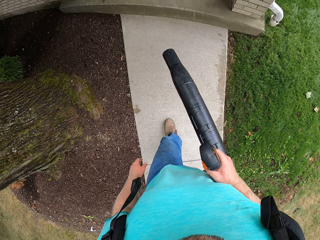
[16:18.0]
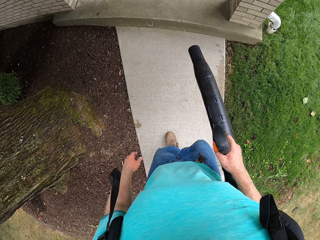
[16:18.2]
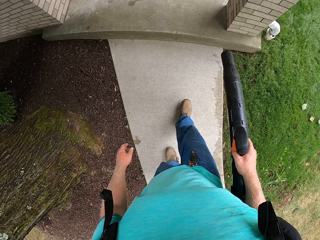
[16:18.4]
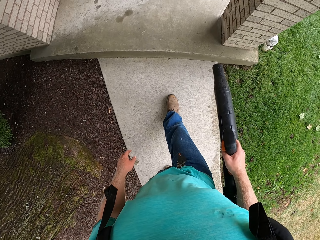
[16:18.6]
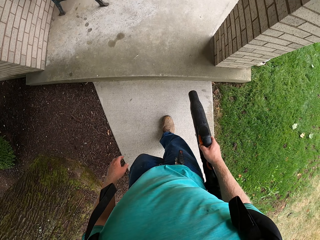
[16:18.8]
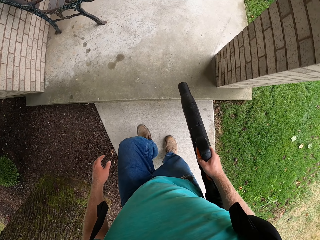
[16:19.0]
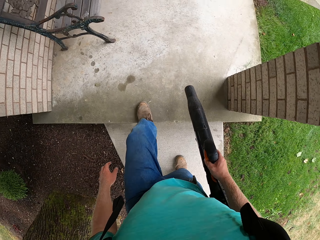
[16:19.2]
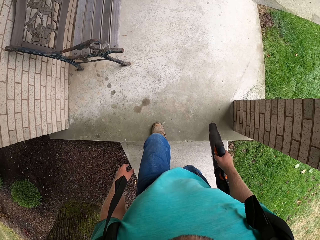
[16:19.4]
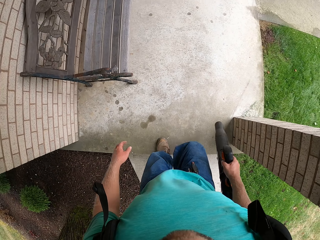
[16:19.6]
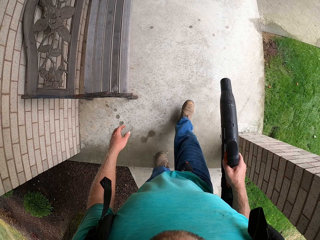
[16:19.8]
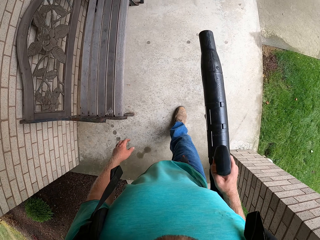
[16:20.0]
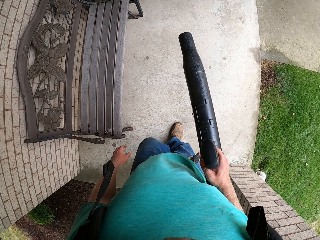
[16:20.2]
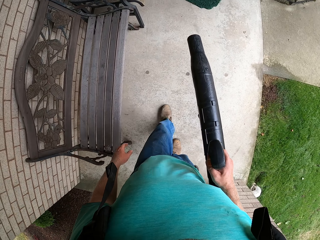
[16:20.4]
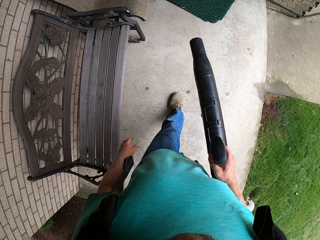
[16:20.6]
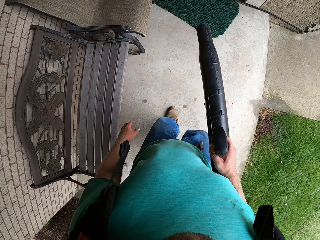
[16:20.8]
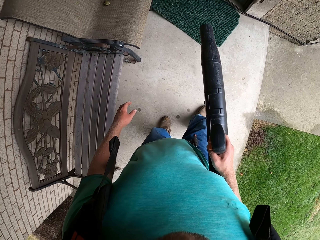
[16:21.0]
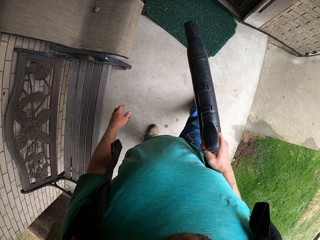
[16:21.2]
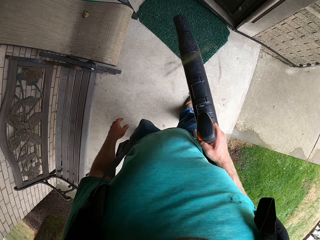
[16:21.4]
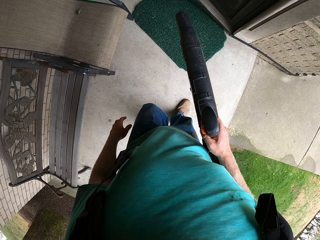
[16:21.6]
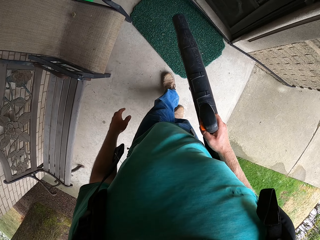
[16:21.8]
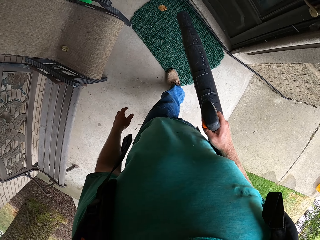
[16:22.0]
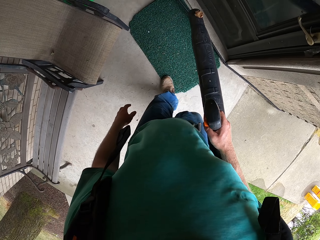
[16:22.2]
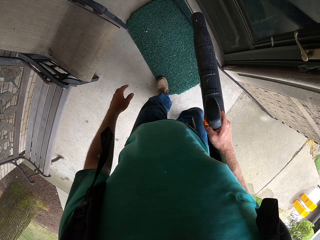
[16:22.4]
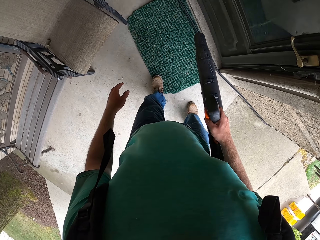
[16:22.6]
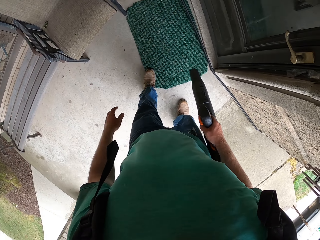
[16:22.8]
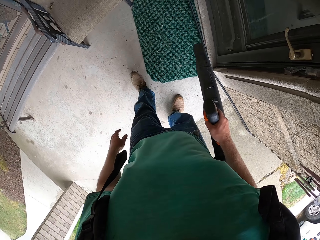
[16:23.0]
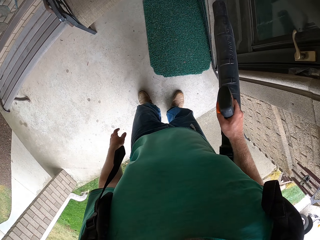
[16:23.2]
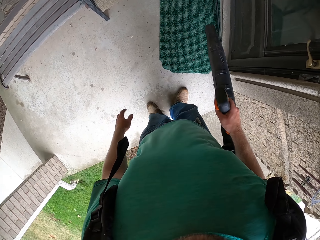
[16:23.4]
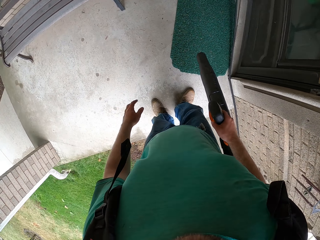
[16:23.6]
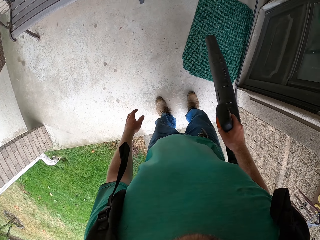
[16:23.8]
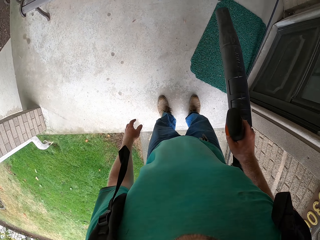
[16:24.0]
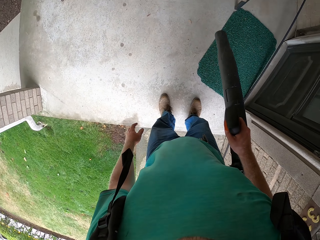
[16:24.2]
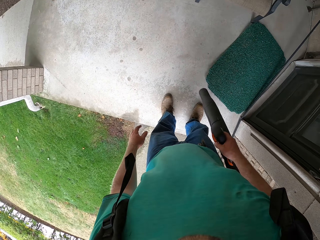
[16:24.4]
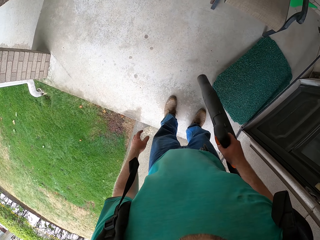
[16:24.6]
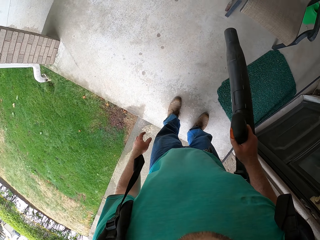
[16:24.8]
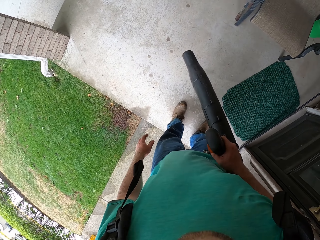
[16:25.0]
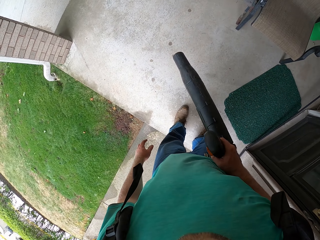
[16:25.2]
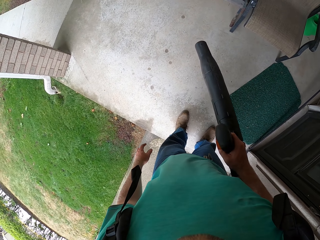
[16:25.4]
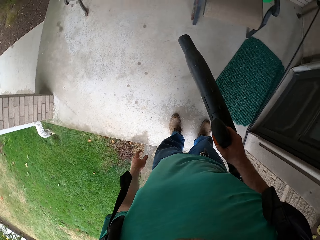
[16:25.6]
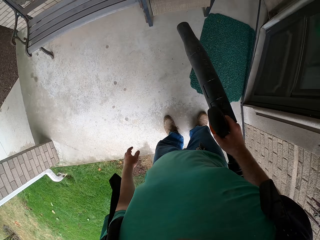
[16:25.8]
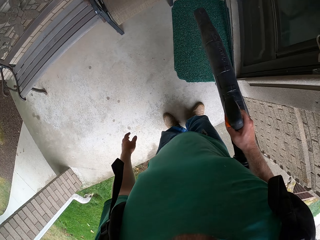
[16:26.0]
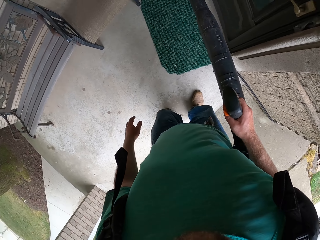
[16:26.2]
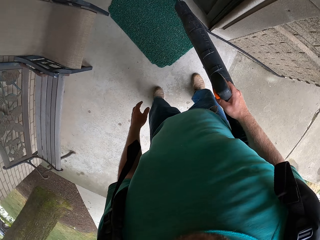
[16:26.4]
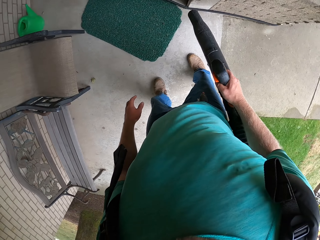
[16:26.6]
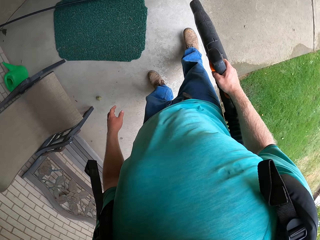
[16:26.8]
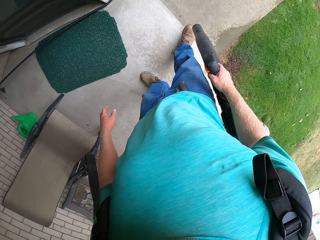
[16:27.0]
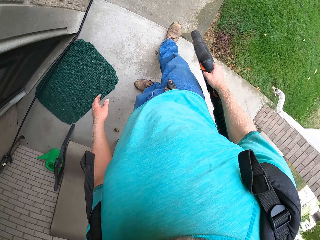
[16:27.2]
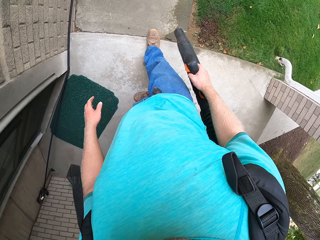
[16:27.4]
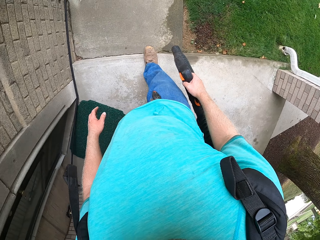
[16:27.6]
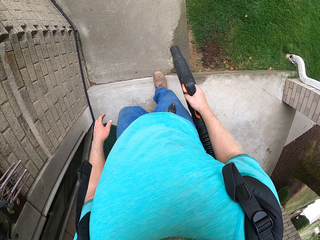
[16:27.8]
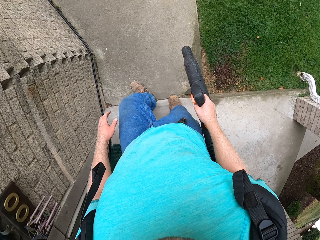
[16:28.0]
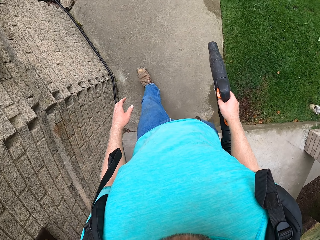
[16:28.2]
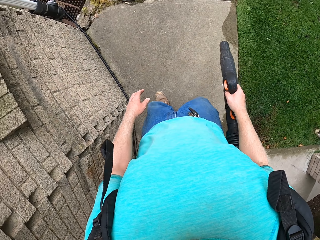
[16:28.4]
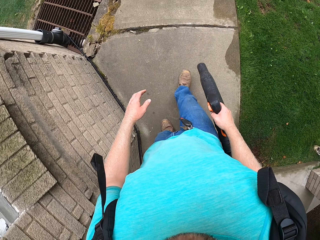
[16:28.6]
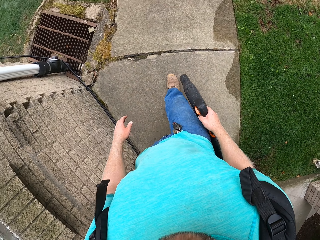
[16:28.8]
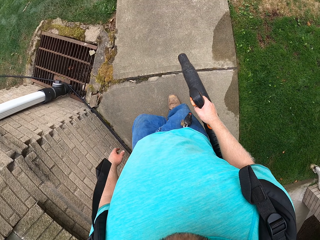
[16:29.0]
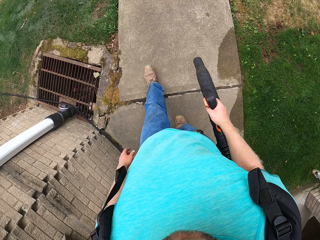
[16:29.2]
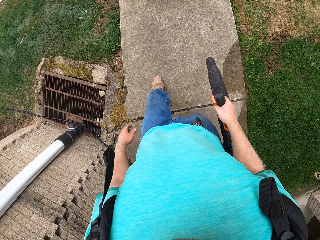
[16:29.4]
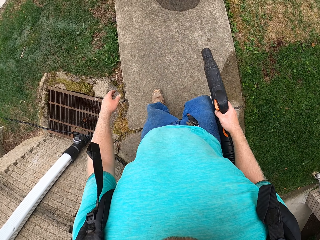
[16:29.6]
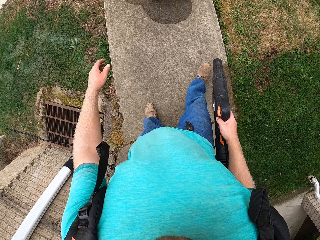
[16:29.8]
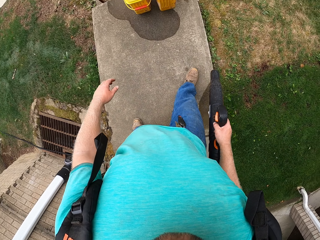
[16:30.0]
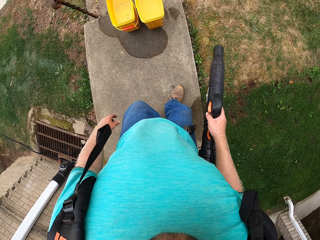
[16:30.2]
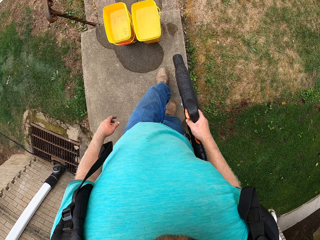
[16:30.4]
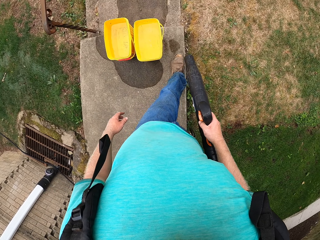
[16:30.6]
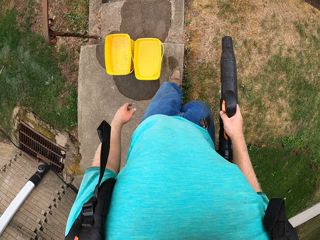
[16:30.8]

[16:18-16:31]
The camera wearer blows leaves off a verandah with the leaf blower in his right hand. He walks around. He blows leaves off the footpath with the leaf blower in his right hand.

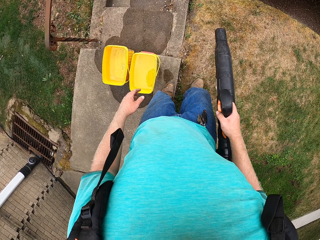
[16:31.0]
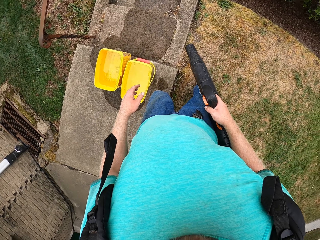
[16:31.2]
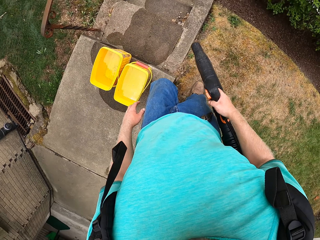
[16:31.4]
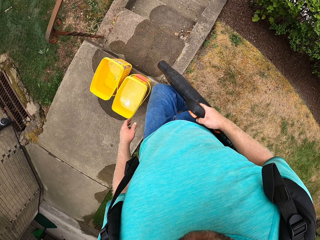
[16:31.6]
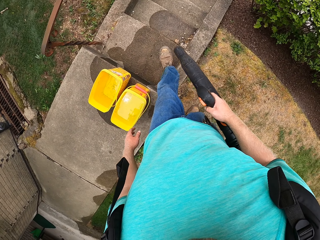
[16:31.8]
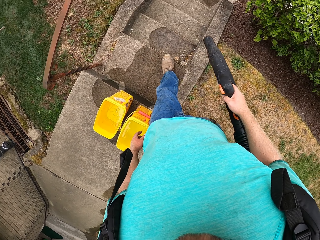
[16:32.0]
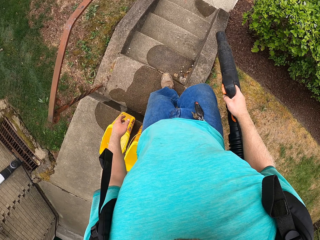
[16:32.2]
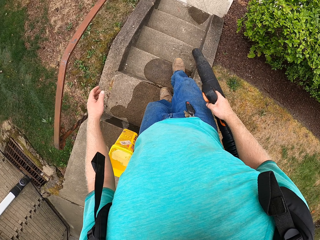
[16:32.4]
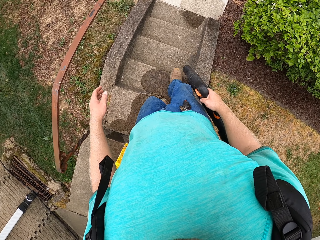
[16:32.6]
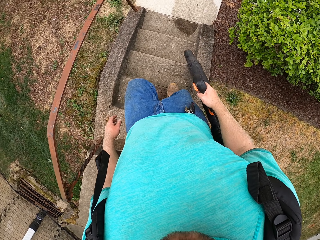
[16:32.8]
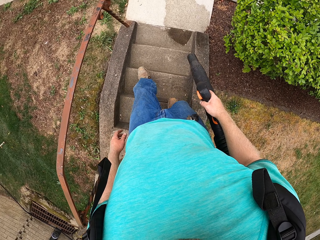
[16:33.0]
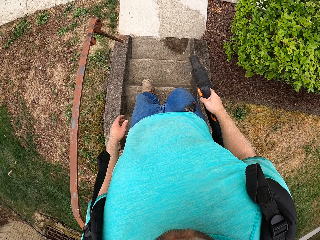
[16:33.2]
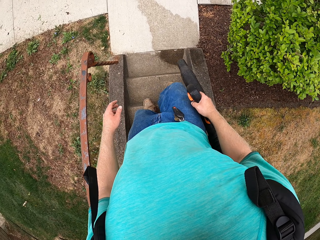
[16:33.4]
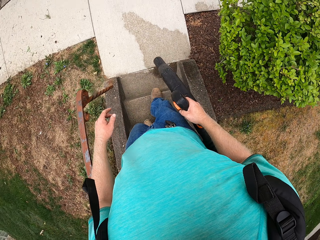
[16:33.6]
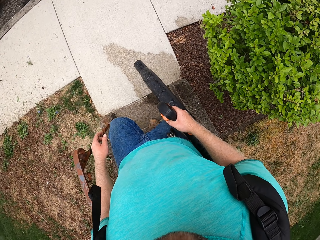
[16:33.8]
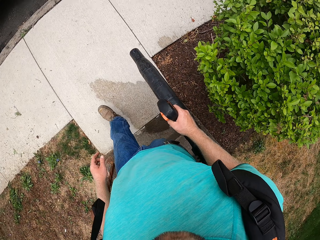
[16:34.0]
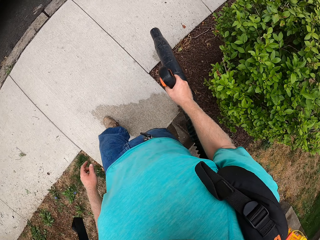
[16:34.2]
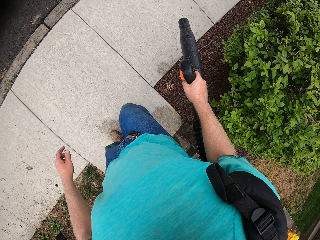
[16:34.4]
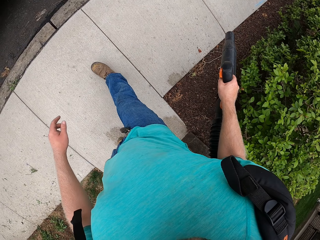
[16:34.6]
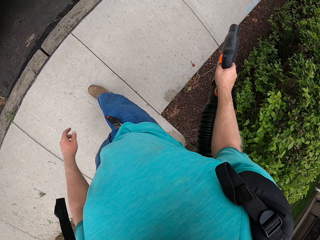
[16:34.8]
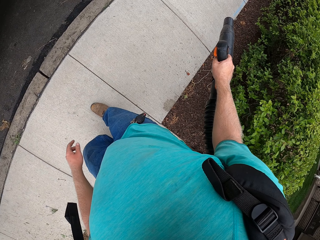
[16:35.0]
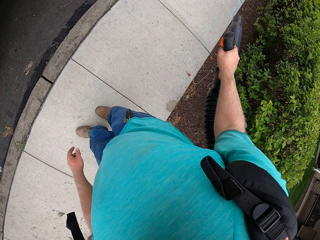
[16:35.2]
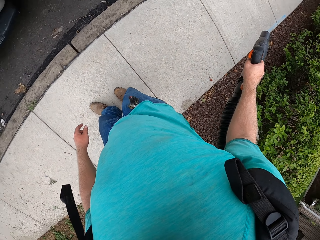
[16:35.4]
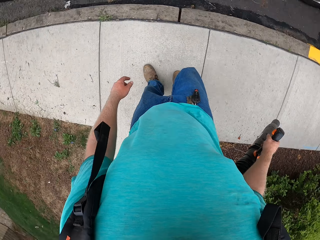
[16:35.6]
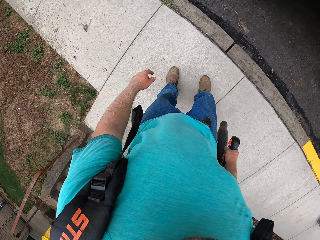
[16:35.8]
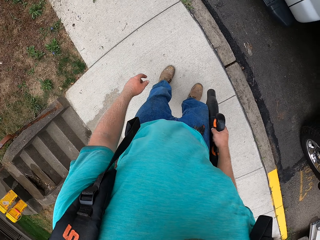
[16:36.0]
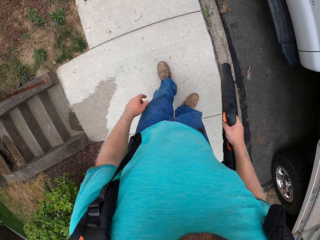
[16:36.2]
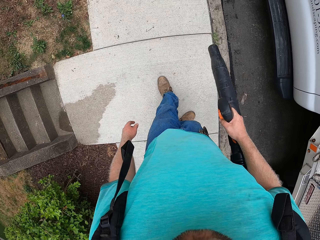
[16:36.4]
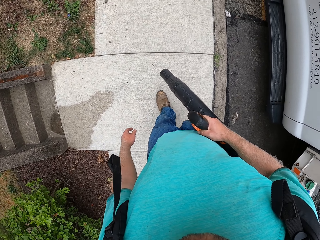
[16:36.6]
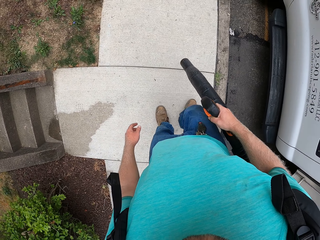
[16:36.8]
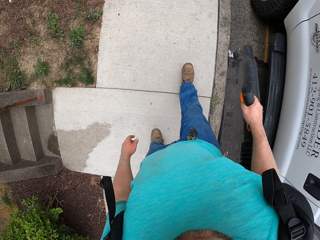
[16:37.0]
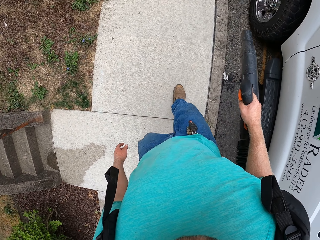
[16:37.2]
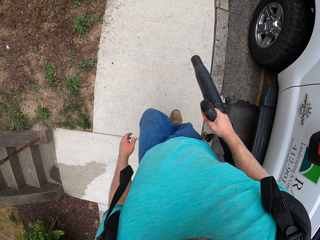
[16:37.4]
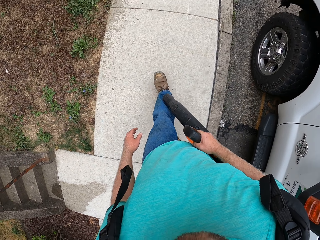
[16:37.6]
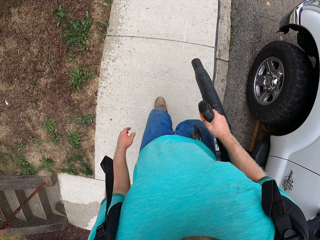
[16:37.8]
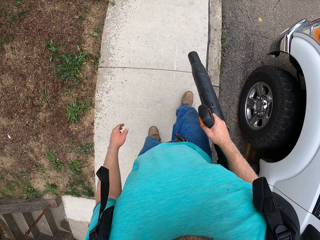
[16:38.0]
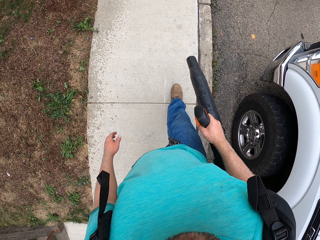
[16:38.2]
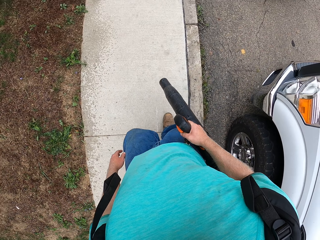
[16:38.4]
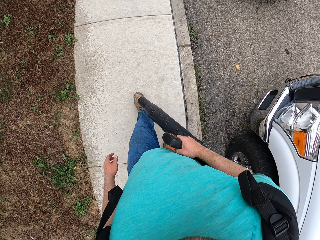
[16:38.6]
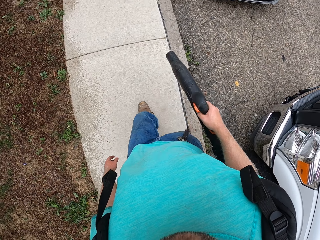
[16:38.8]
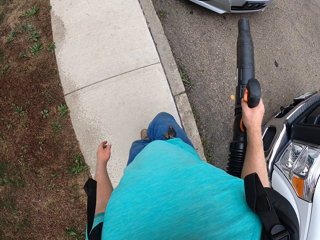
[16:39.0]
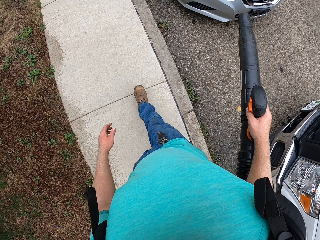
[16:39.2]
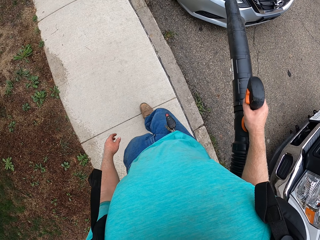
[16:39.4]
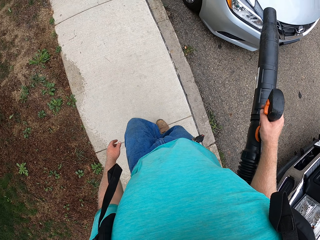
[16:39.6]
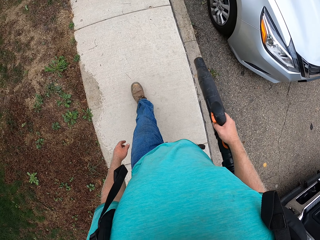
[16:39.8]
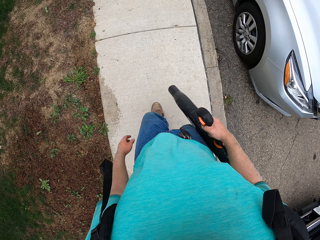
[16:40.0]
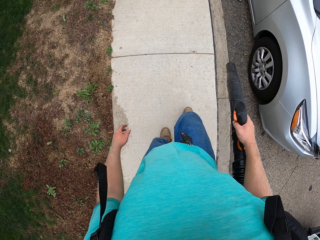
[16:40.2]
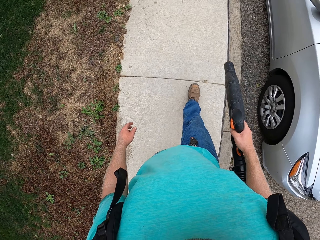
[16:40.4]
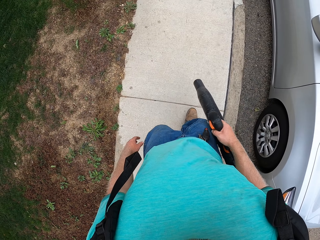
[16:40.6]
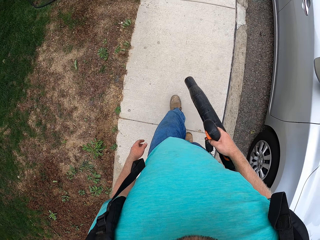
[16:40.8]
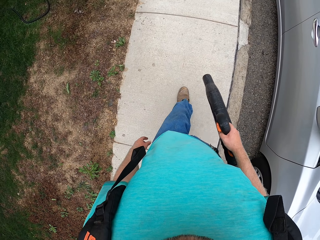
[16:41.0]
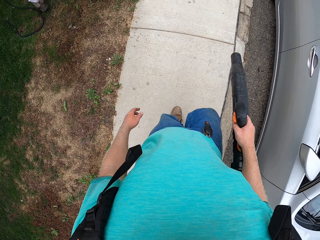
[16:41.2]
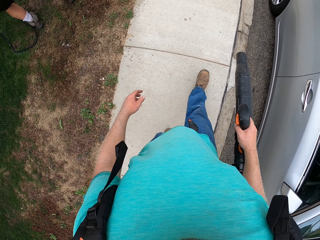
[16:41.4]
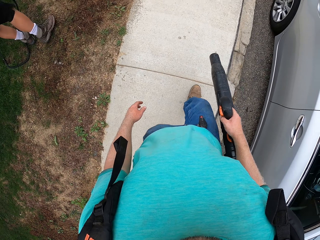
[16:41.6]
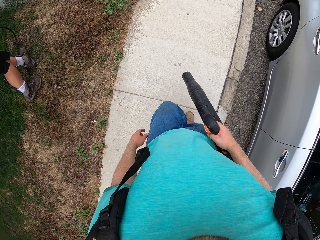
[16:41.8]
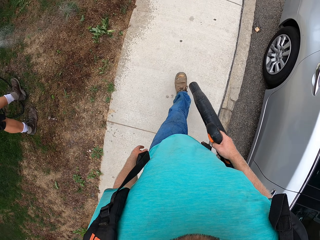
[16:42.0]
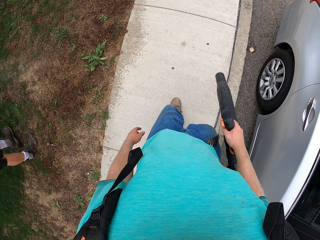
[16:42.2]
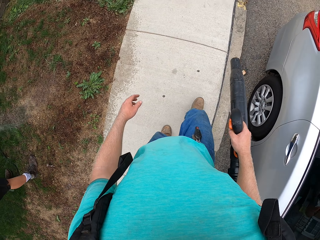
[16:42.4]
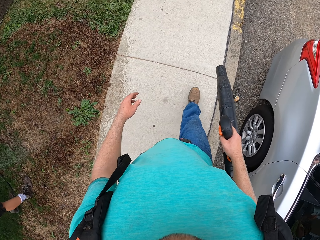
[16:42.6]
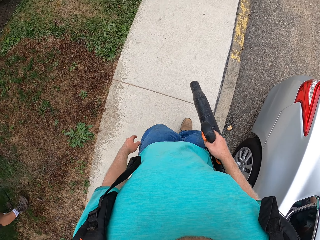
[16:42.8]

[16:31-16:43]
The camera wearer climbs down a staircase. He blows leaves off the footpath with the leaf blower in his right hand.
